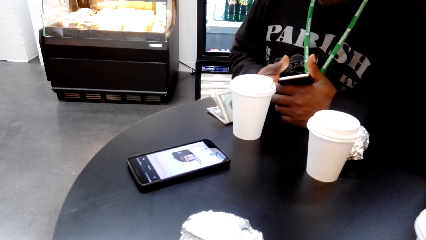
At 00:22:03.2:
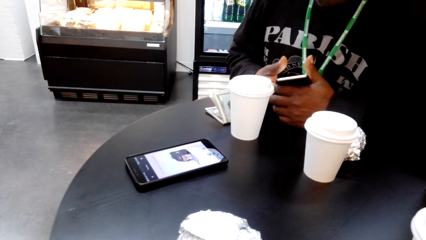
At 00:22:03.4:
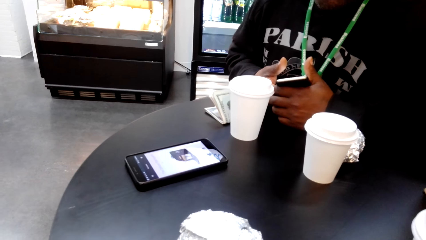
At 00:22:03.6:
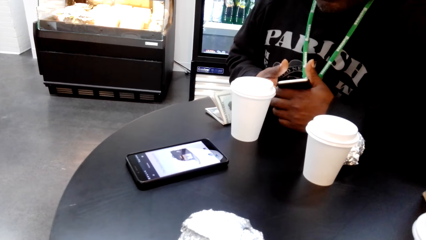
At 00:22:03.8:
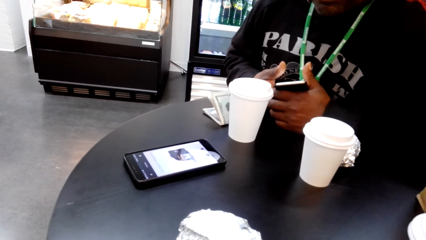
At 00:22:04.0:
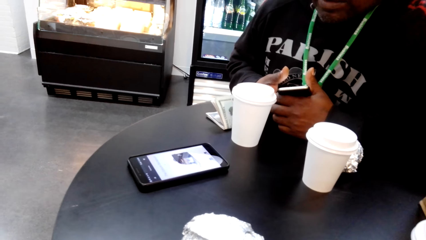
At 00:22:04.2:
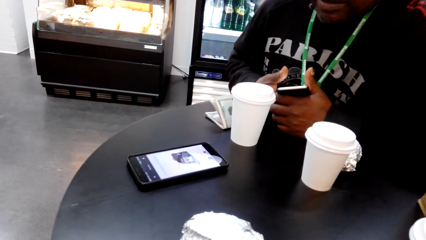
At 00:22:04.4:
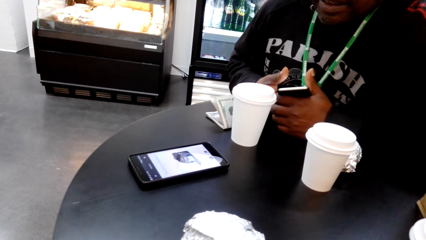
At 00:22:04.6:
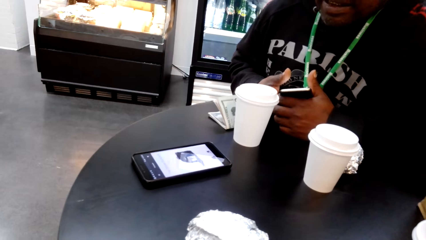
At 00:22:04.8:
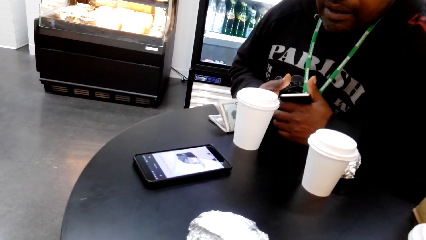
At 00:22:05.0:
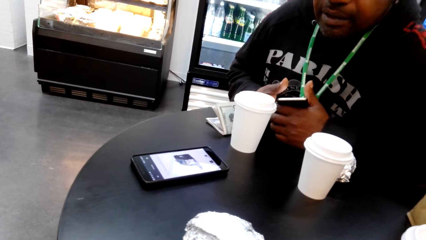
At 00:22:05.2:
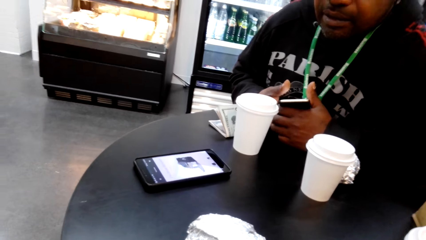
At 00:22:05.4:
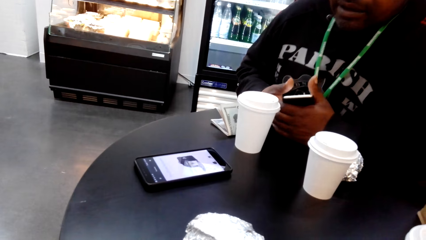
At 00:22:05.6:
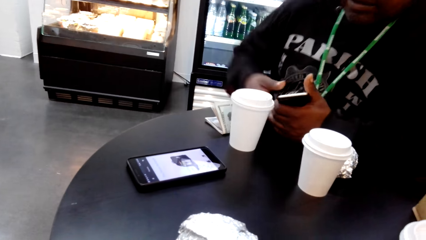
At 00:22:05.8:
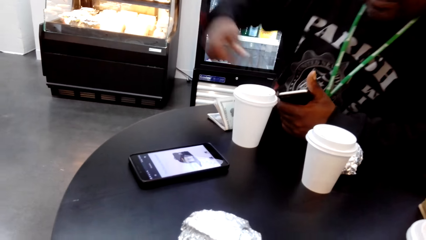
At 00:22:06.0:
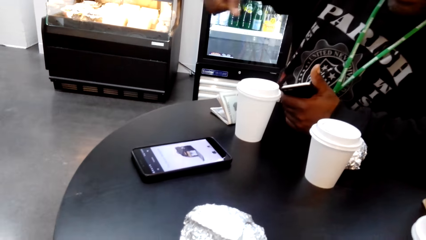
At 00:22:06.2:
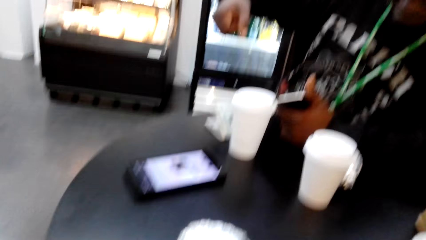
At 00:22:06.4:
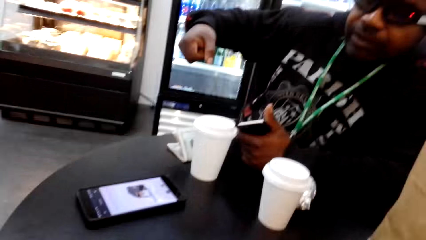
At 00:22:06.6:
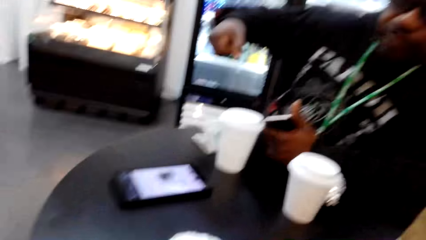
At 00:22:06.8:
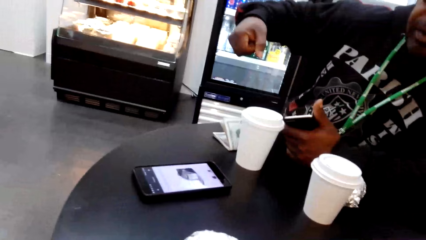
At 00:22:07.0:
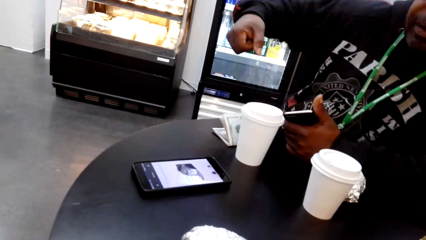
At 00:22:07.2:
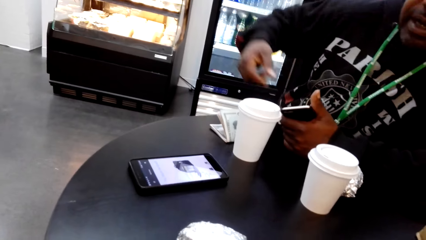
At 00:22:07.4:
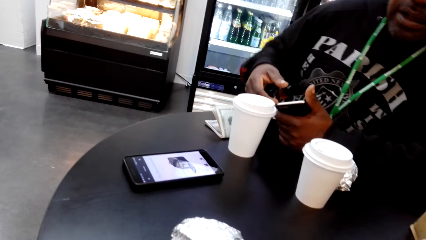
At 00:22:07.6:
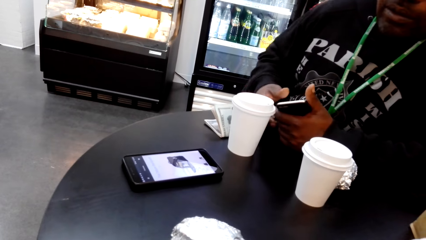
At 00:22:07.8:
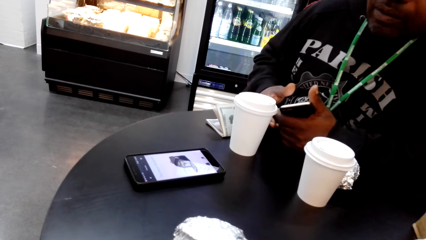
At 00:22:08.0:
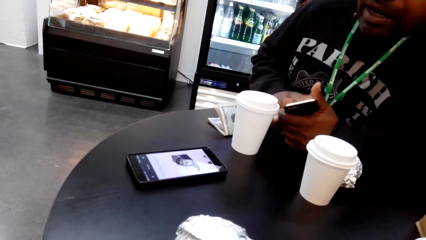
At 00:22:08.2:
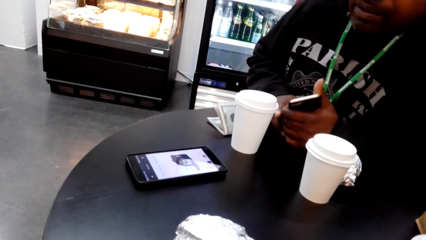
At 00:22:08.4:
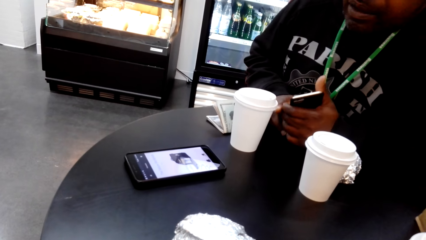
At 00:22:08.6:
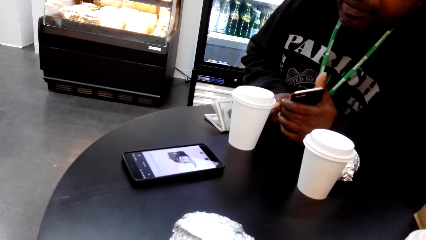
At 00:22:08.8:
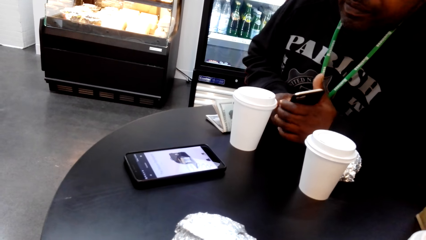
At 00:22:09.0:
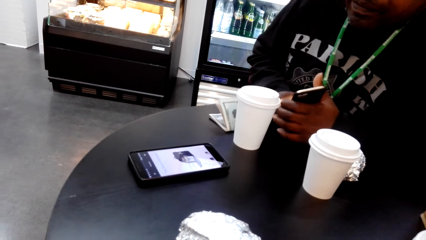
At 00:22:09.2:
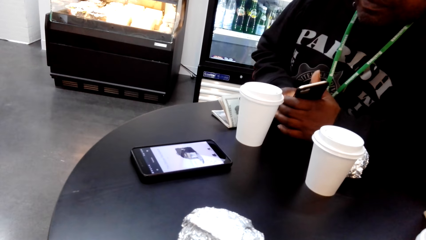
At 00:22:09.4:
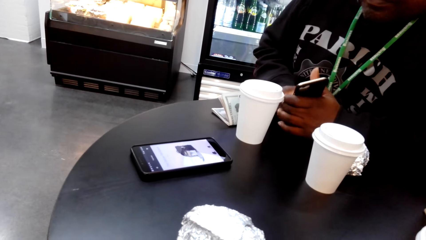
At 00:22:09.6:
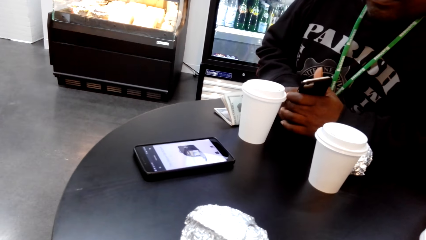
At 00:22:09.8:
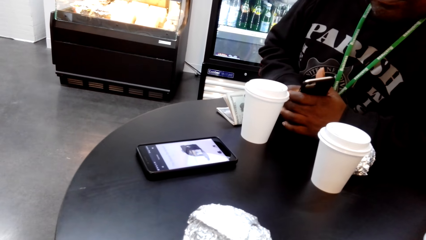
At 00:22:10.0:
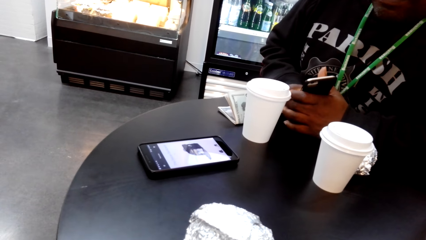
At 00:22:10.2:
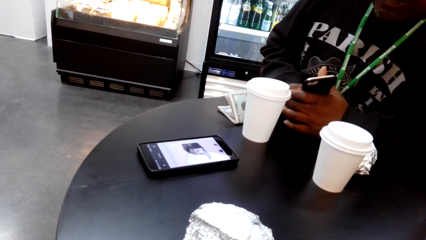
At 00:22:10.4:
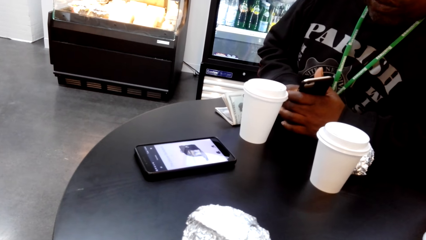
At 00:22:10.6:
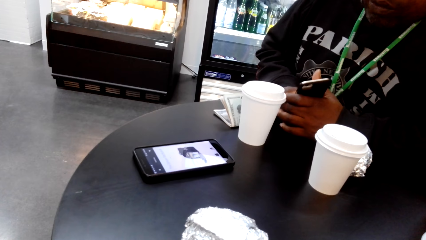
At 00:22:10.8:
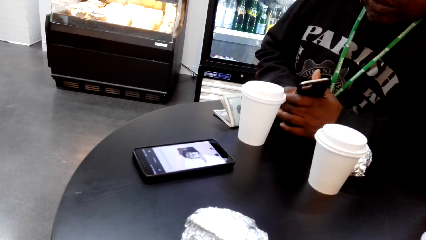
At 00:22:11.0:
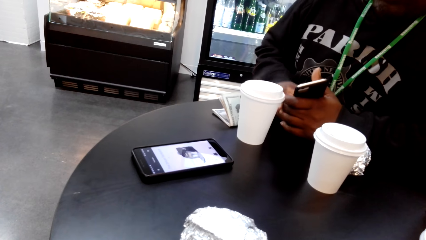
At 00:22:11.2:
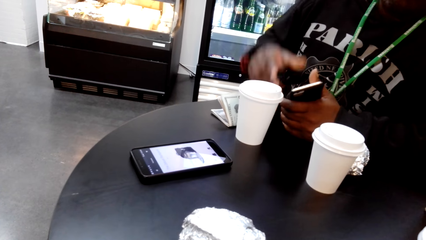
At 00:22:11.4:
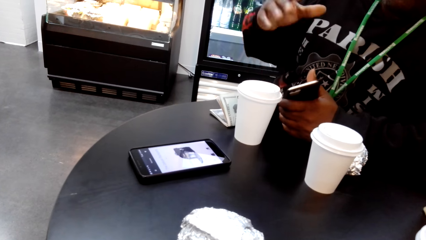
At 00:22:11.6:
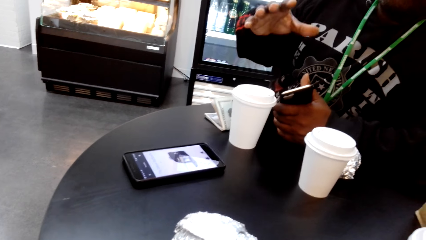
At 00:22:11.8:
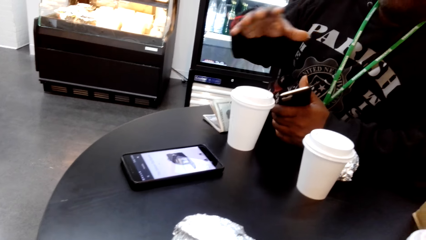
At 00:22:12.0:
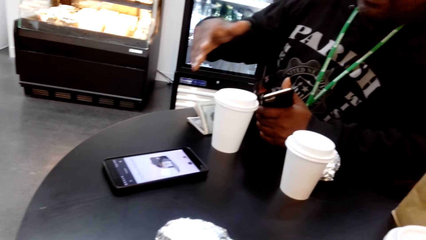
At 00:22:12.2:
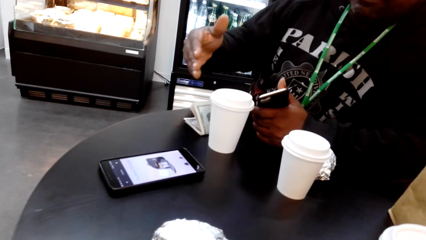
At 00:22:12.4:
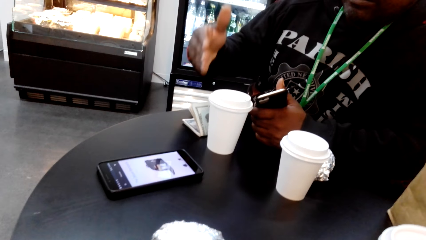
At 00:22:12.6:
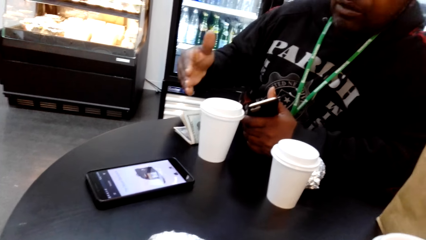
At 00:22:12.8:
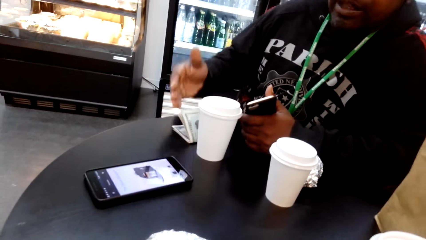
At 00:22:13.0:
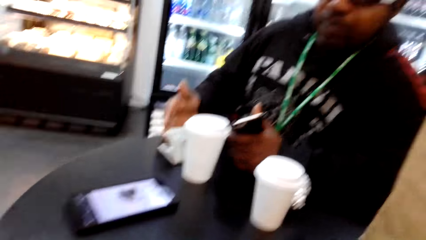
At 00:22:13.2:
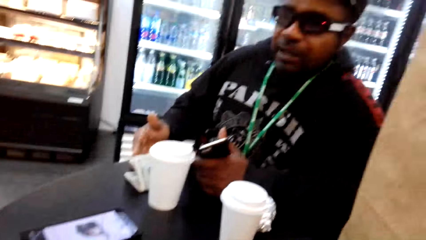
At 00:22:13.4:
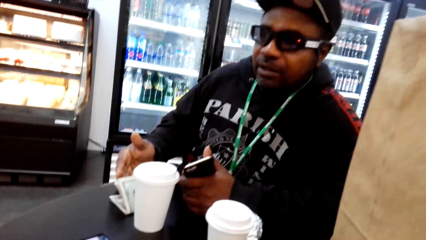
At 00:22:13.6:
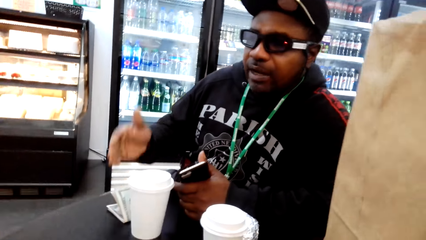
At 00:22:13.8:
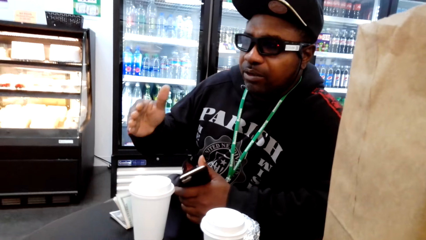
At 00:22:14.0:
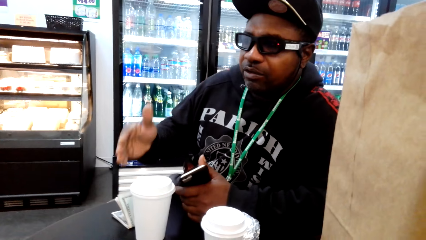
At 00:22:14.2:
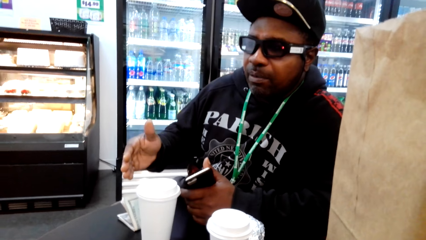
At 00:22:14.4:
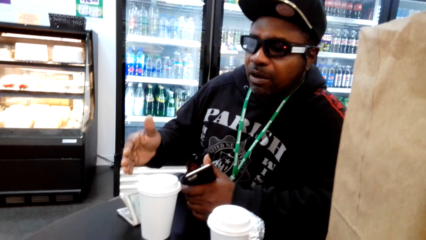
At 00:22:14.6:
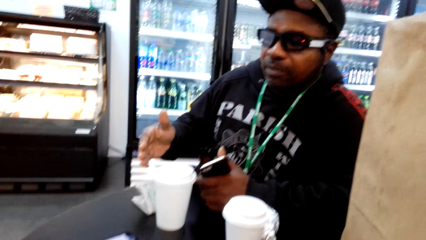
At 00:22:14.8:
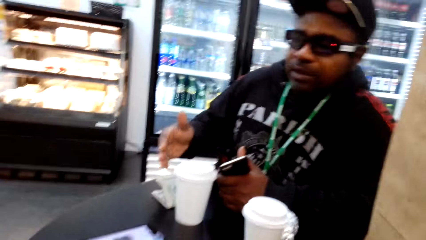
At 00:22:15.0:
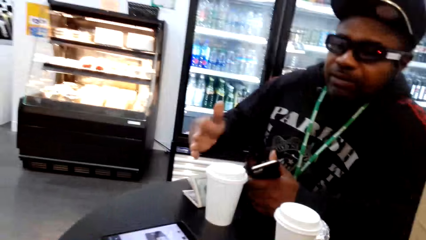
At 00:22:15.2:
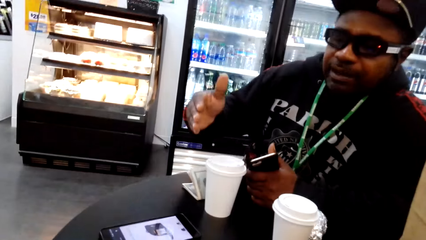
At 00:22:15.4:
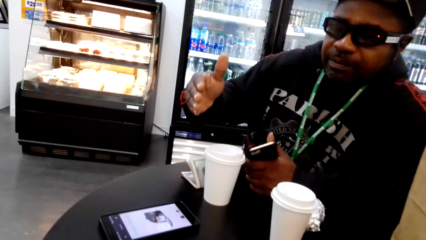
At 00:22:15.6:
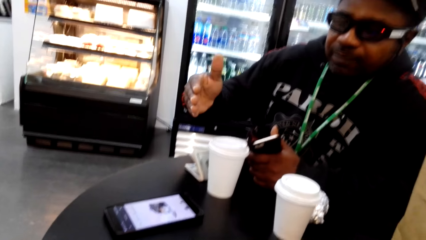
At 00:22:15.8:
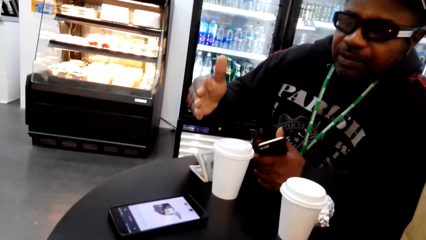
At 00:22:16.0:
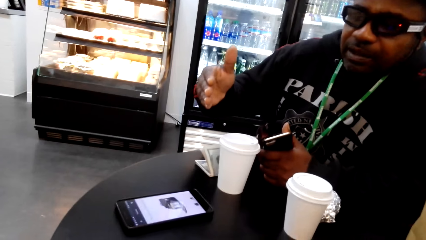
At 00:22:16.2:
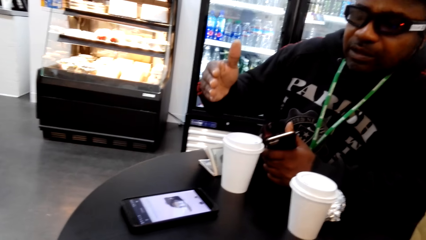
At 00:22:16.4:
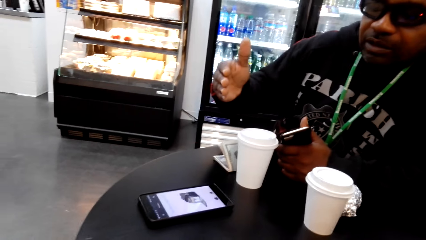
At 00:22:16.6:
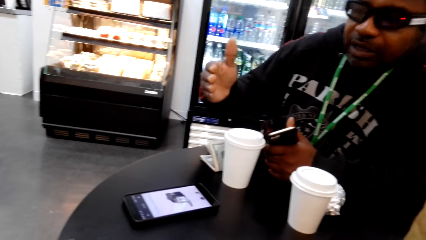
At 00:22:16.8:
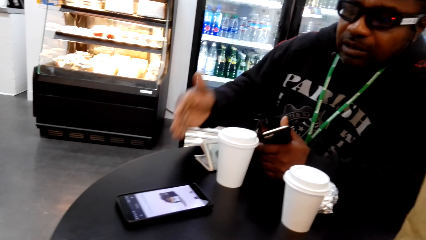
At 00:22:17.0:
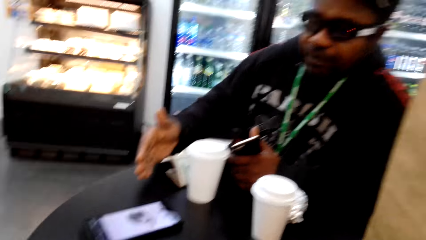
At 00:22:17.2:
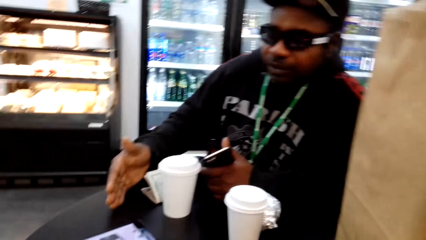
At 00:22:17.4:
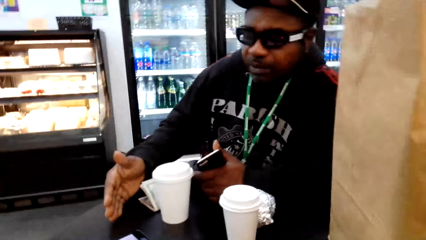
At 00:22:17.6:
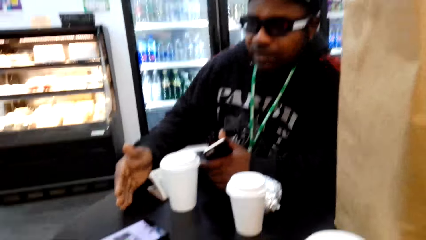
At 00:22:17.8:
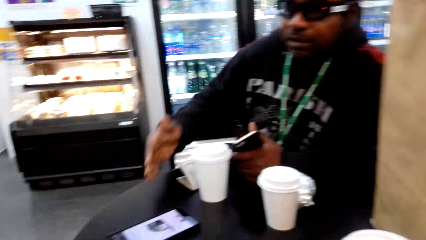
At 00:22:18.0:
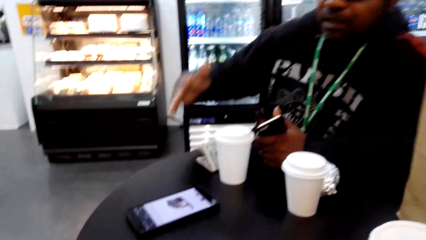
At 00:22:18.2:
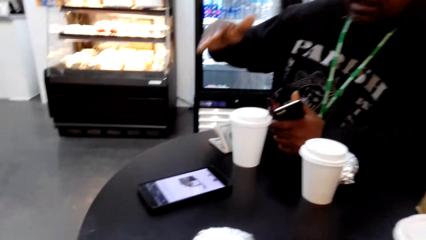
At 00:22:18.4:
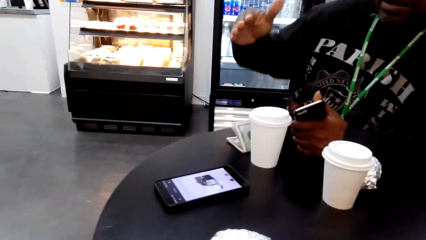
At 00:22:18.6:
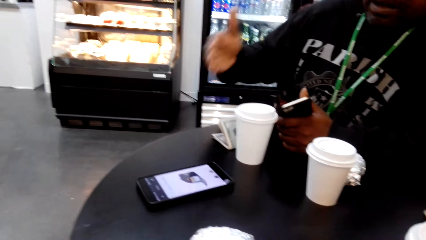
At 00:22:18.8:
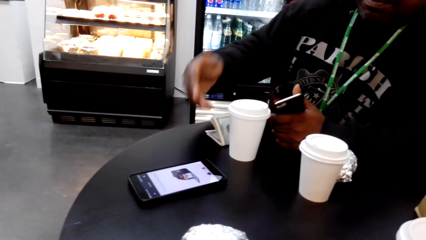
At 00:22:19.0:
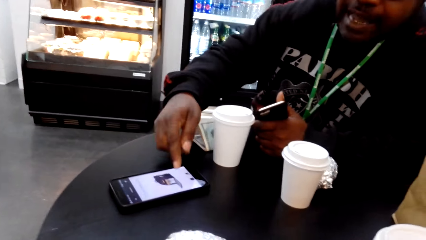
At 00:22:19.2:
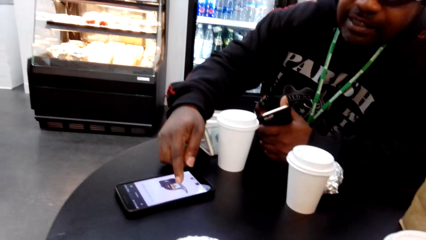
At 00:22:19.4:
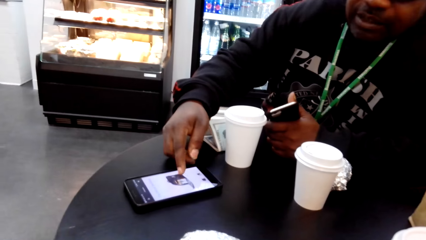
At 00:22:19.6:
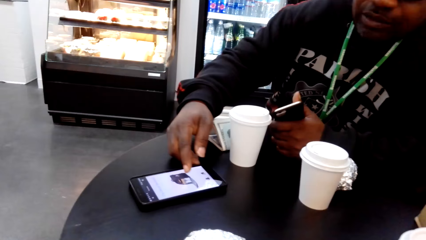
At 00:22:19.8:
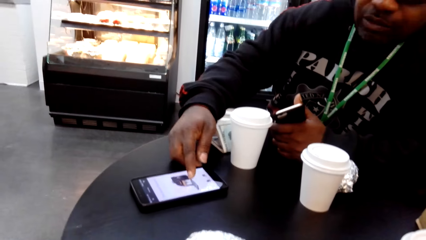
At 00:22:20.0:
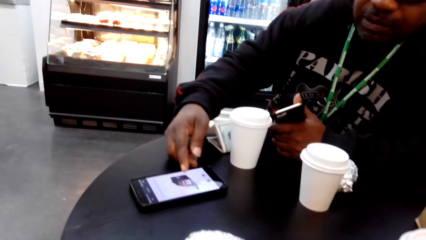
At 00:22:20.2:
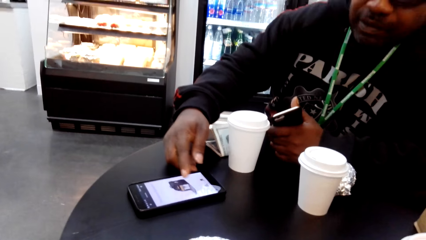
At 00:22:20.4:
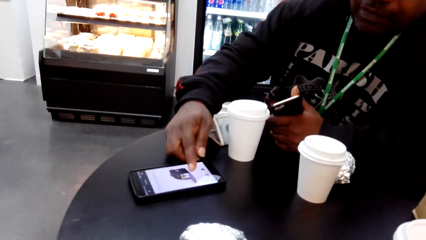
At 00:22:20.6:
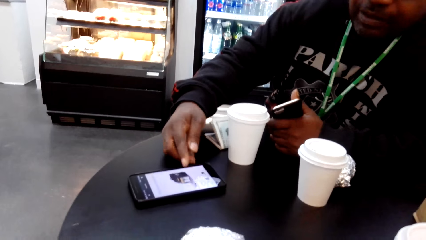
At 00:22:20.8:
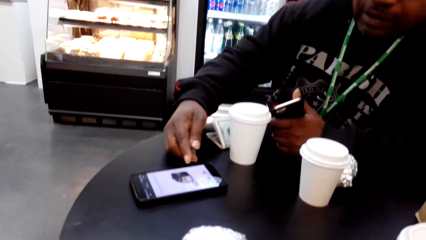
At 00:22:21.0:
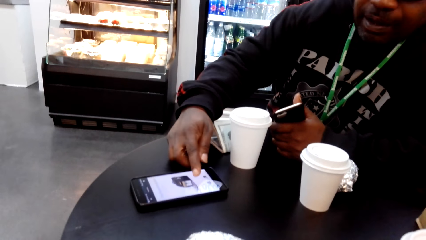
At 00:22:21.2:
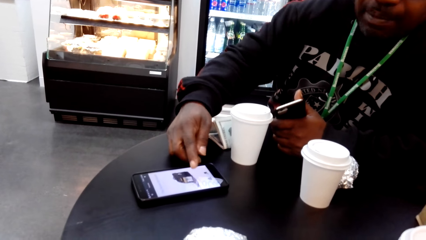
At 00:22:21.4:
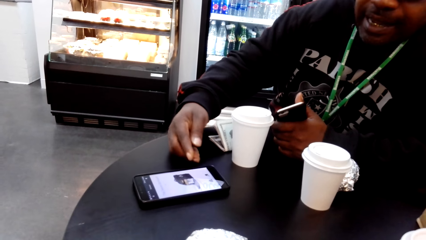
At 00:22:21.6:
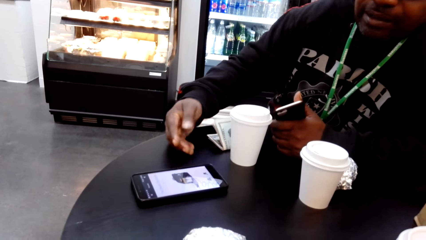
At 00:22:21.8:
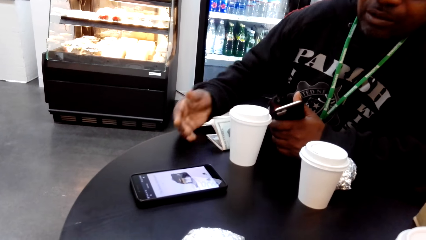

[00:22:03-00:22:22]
A man stares at the phone. The camera wearer stares at the phone. The man raises his hand. The camera wearer dialogues with the man. The man speaks to the camera wearer. The camera wearer speaks to the man. The man speaks to the camera wearer.
